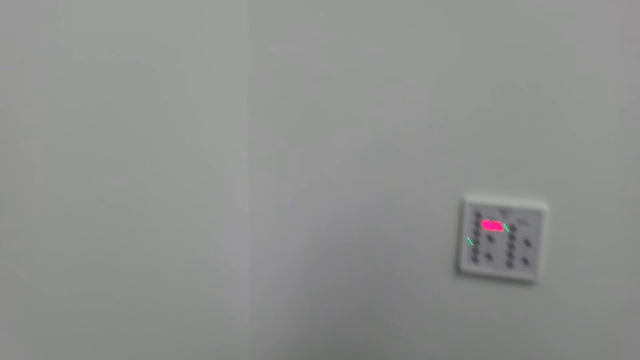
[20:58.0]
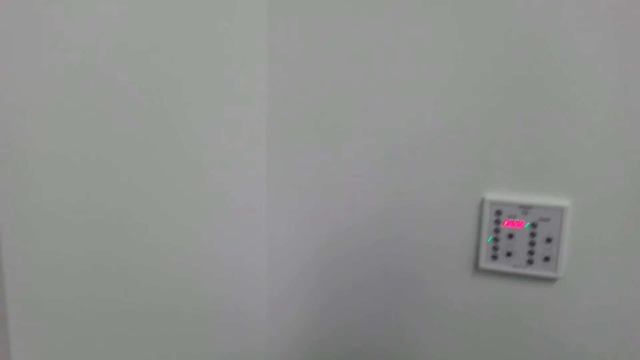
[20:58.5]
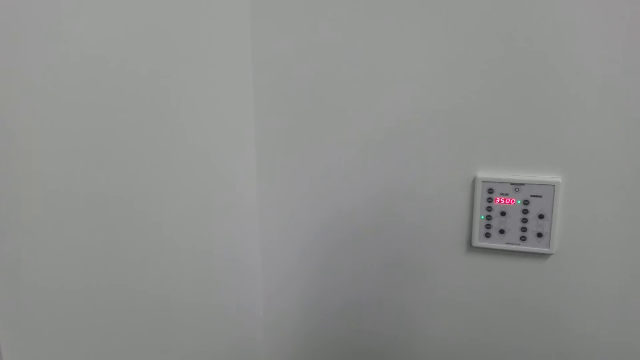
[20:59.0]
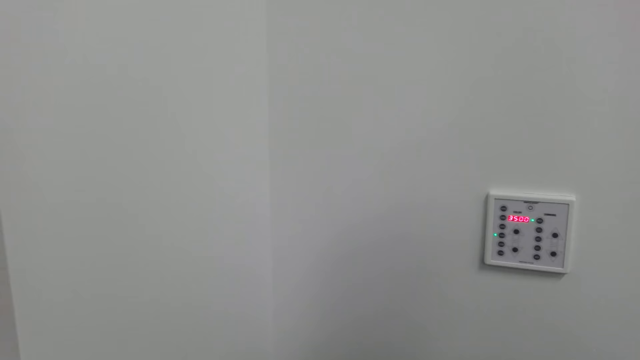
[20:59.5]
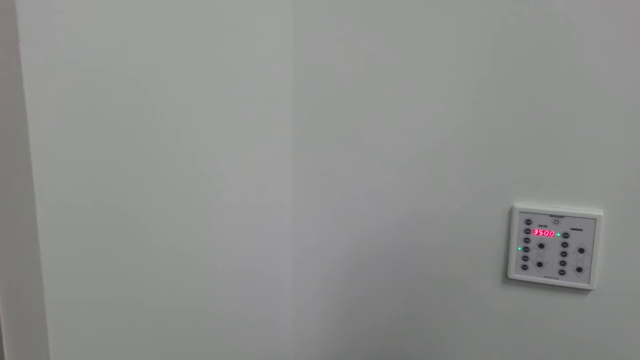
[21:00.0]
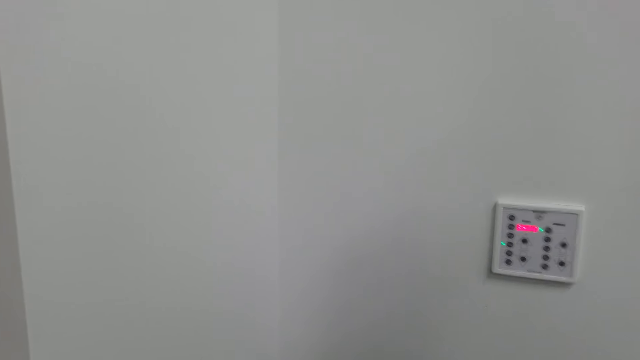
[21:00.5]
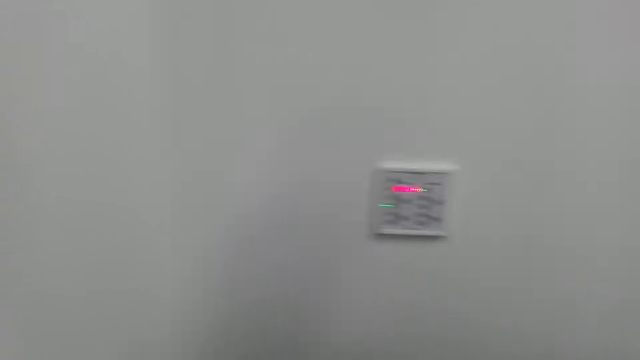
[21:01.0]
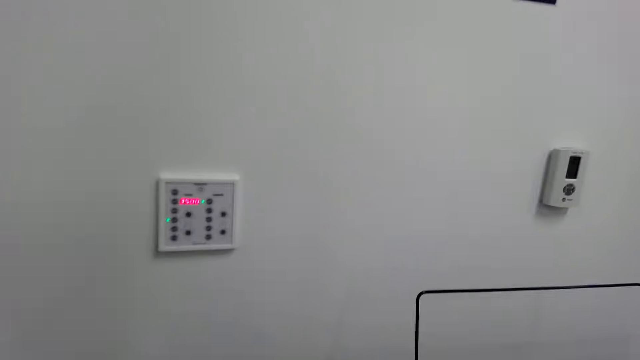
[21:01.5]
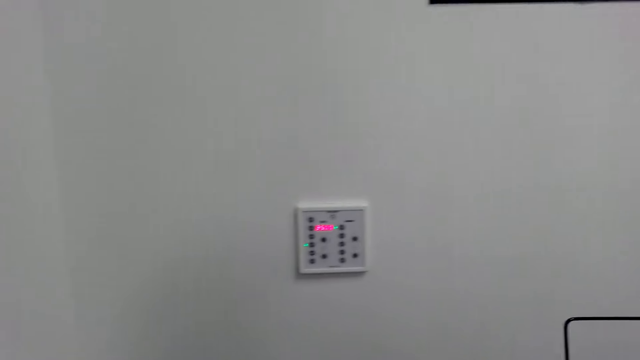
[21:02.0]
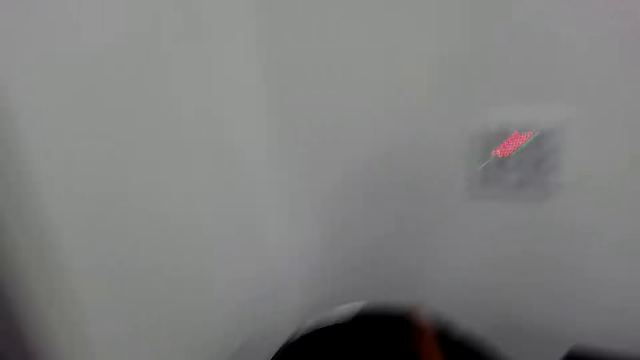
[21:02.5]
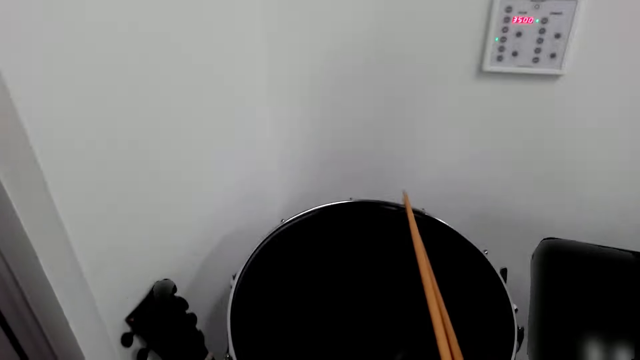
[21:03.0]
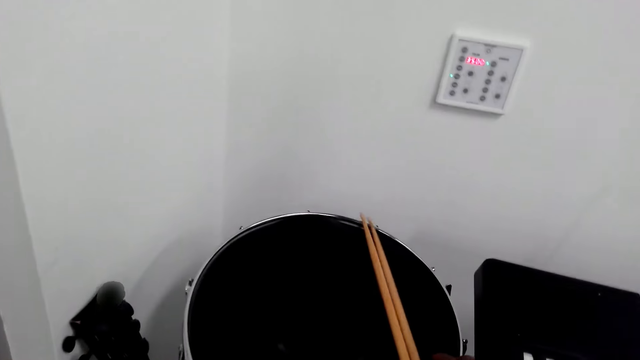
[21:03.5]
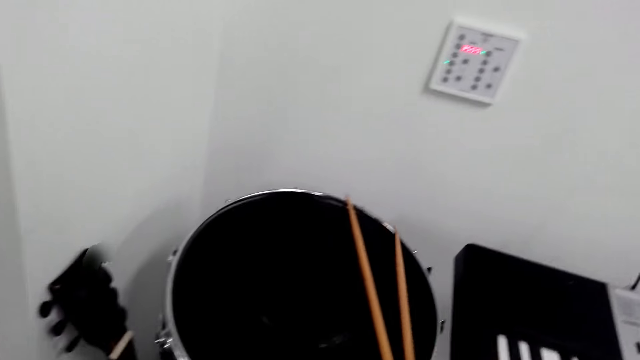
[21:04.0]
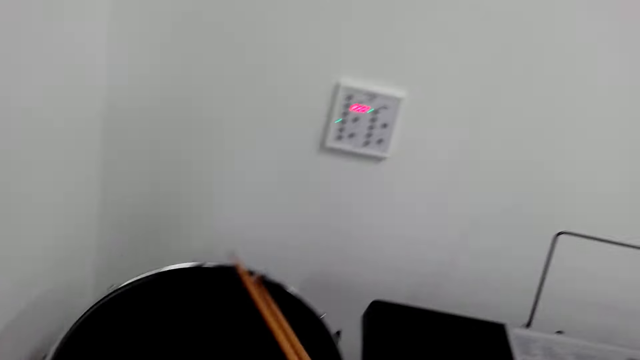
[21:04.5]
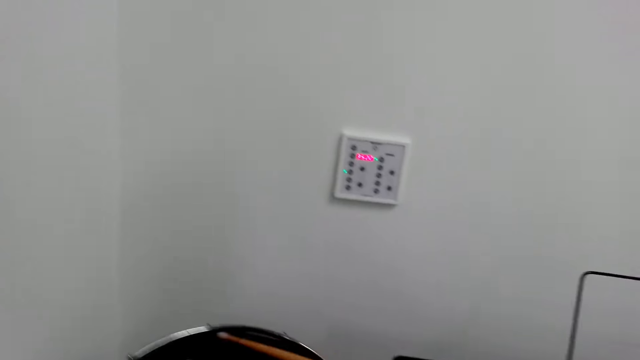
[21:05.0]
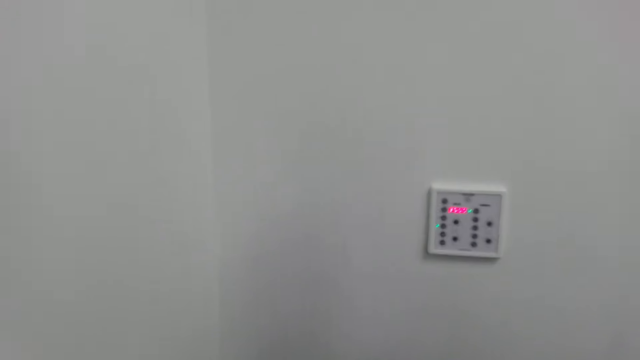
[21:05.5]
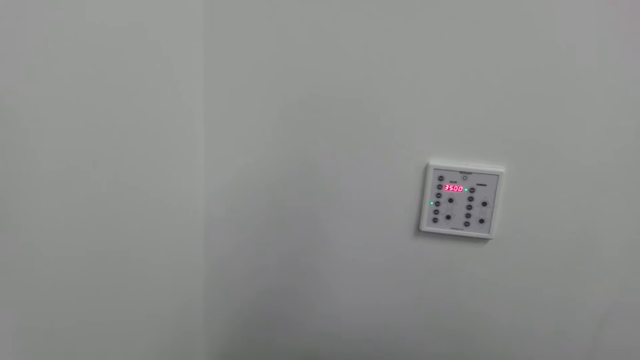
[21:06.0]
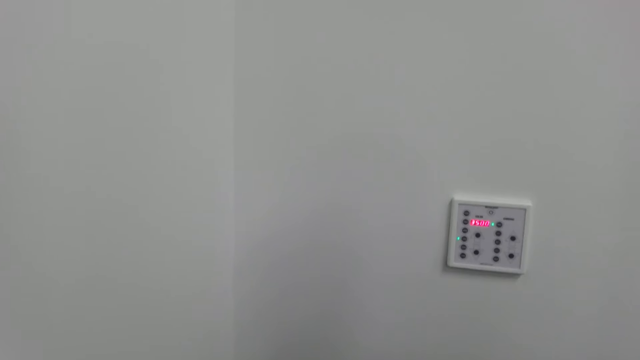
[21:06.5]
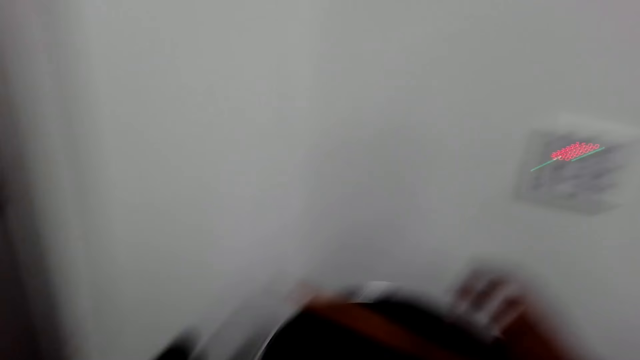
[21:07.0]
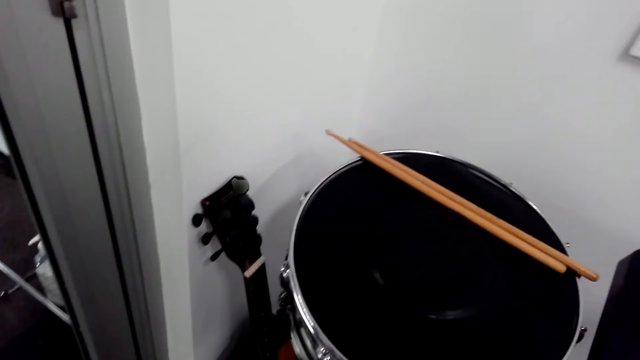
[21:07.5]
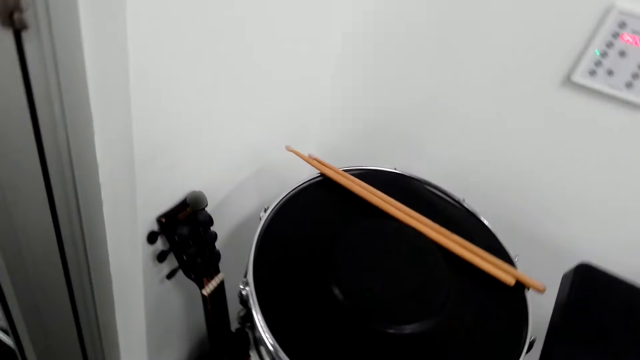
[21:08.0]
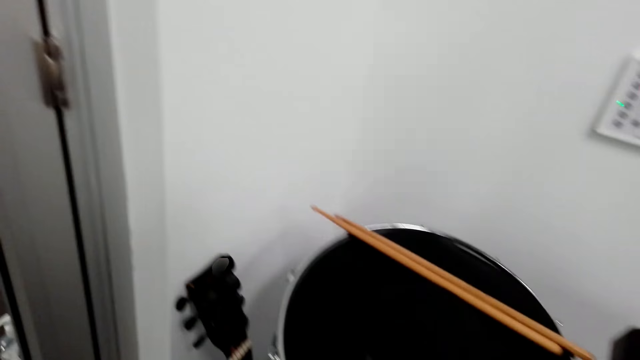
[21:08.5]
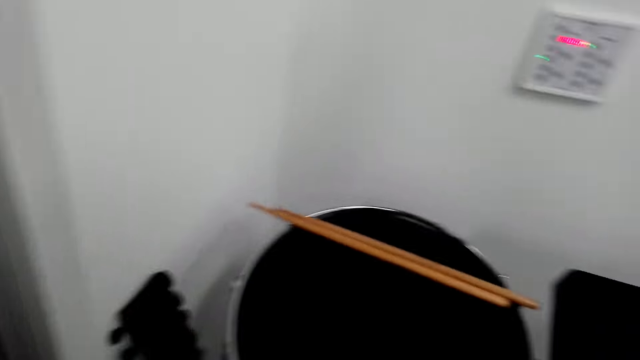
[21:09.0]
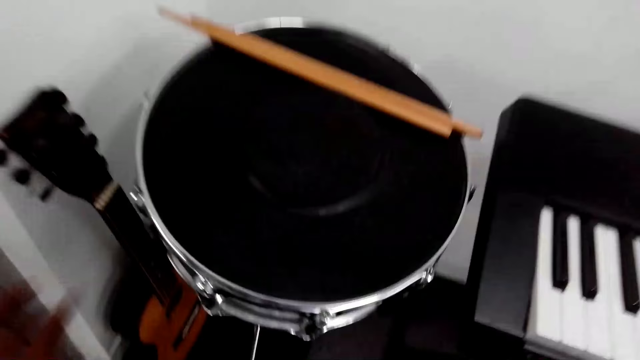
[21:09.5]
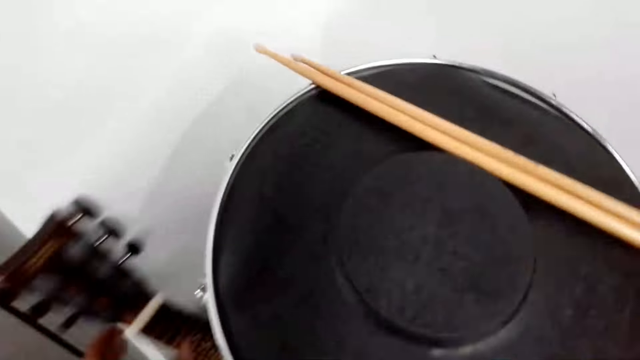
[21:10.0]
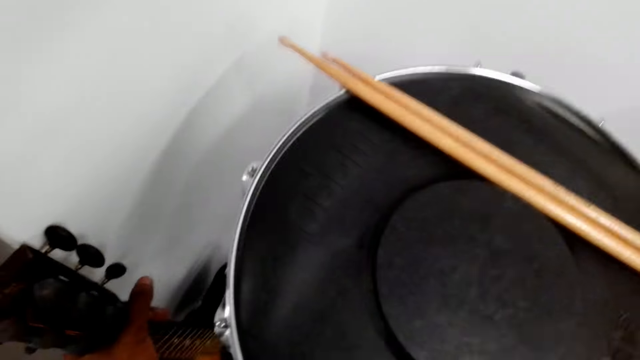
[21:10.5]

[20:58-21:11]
The camera wearer places the drum sticks on the drum. They touch the drum sets.

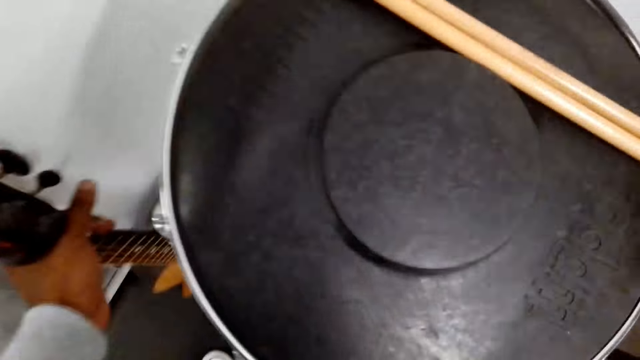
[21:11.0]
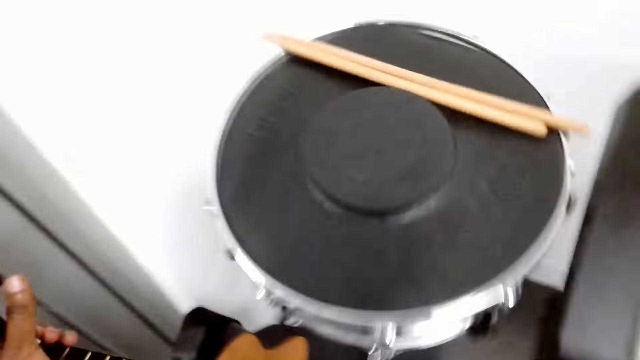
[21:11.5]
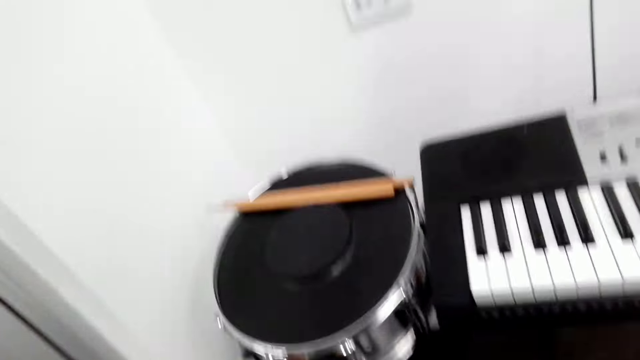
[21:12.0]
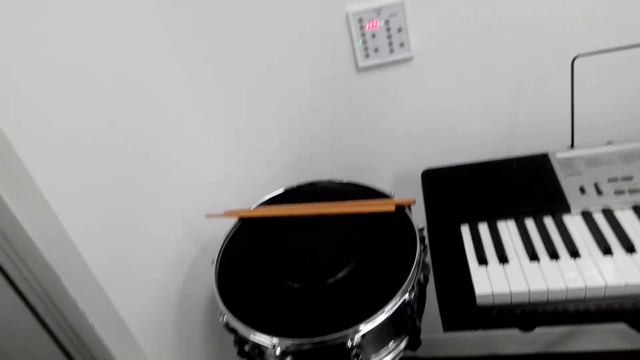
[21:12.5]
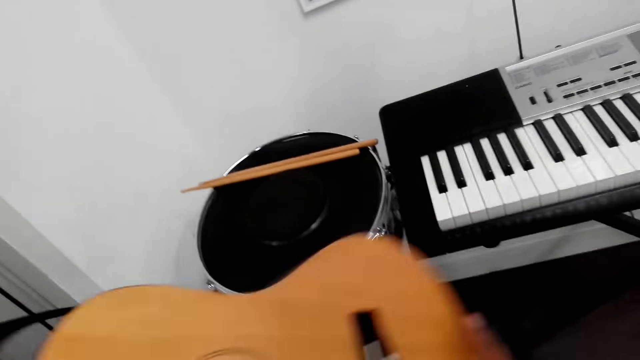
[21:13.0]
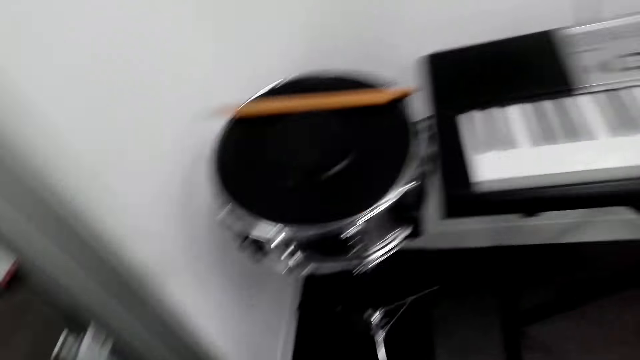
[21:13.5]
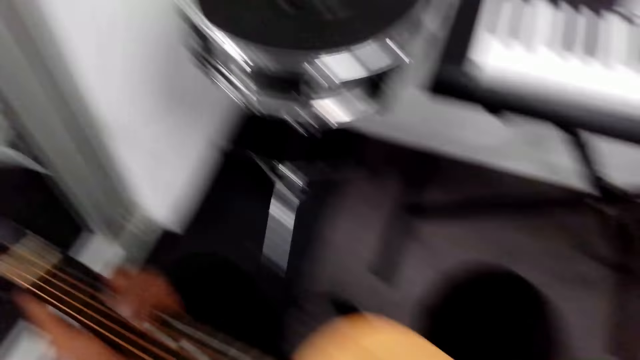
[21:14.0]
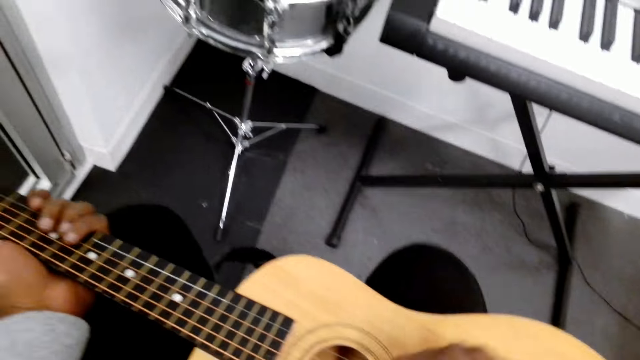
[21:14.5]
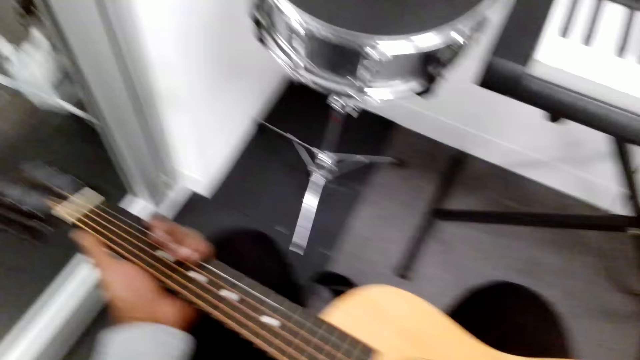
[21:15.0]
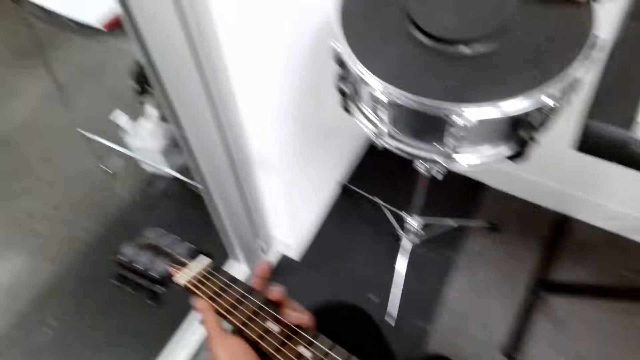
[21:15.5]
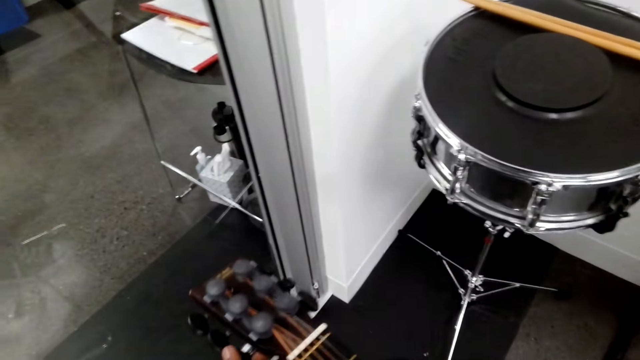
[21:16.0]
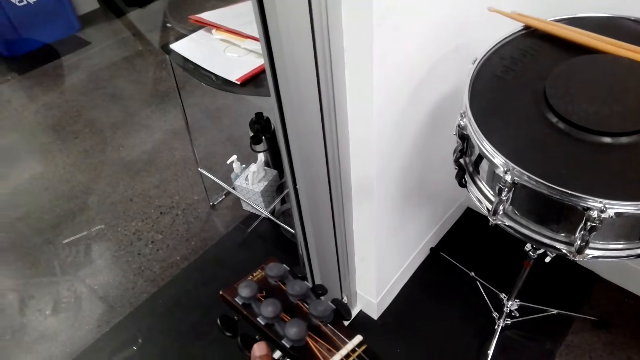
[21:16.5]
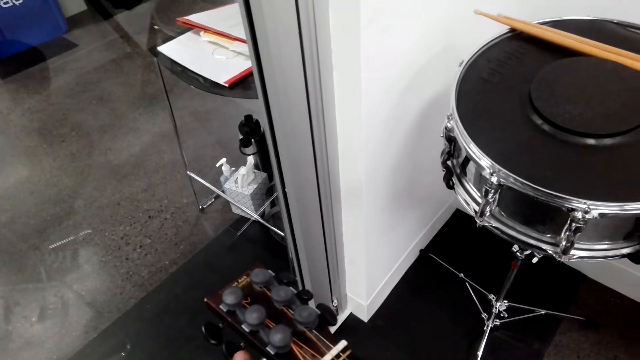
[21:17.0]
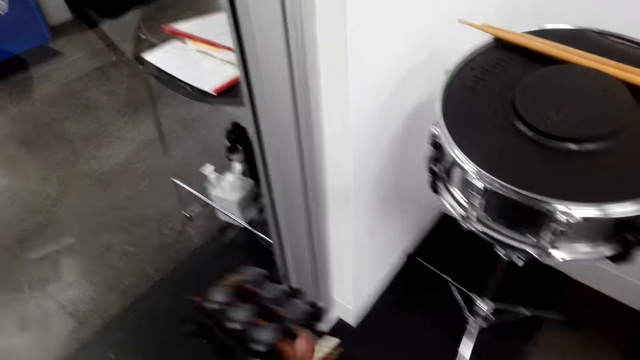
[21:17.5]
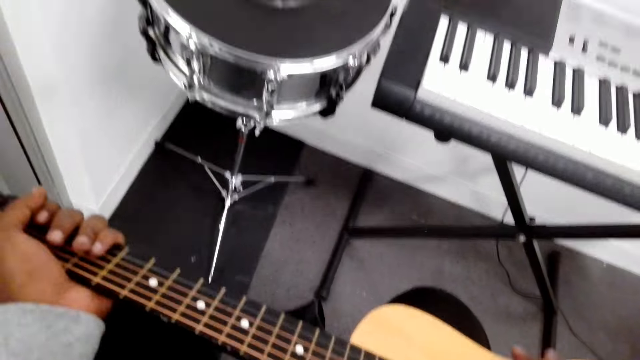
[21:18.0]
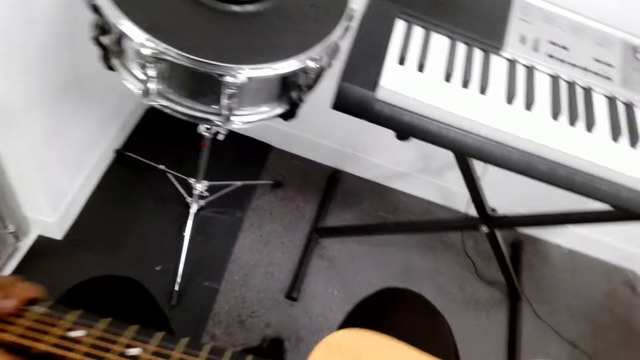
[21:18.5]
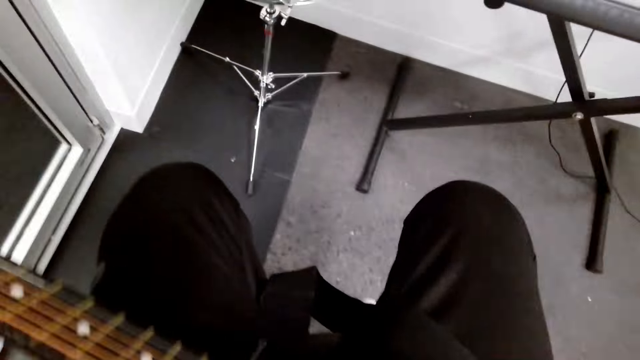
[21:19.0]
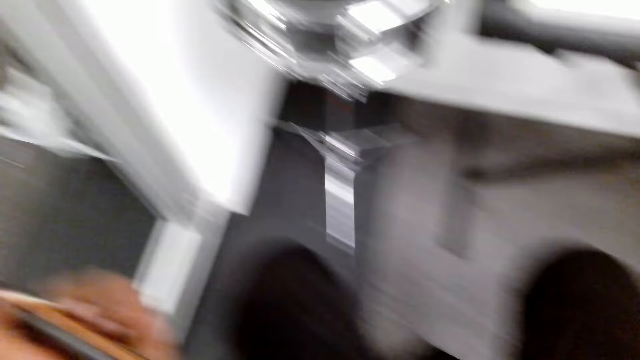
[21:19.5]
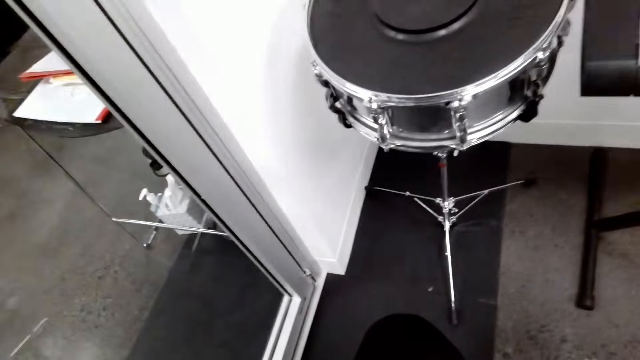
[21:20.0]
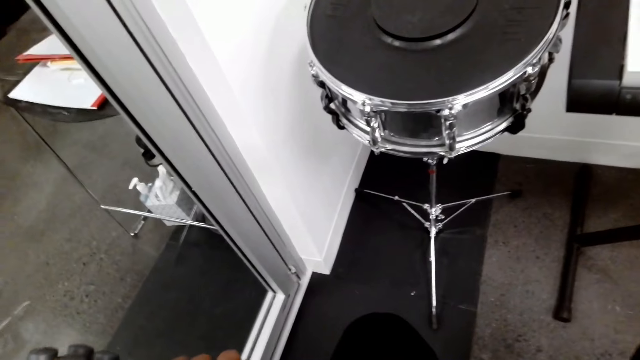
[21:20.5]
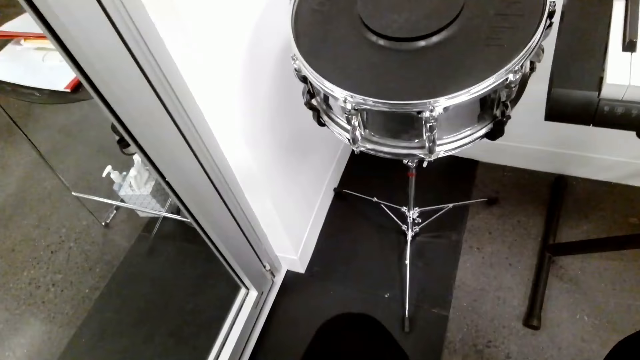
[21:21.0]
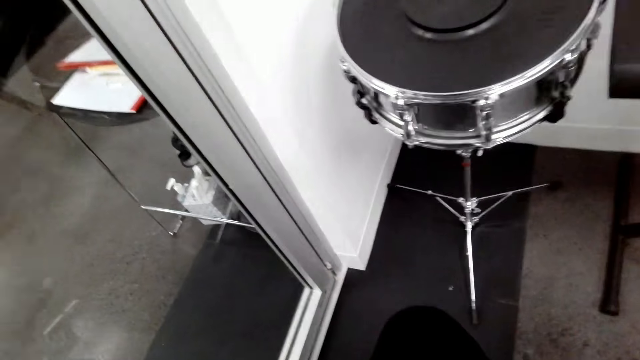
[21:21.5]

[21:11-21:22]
The camera wearer picks up a guitar. They place the guitar on the lap. They play the guitar.
